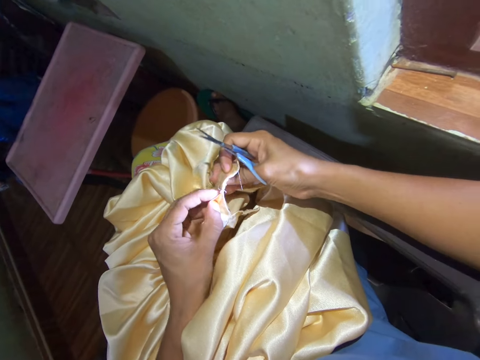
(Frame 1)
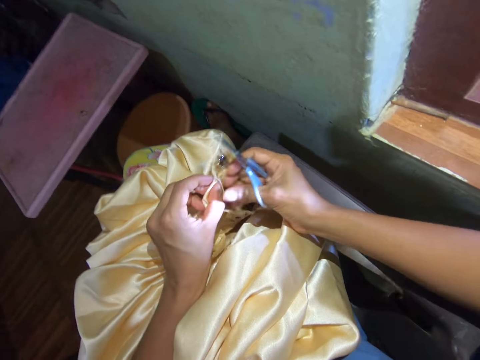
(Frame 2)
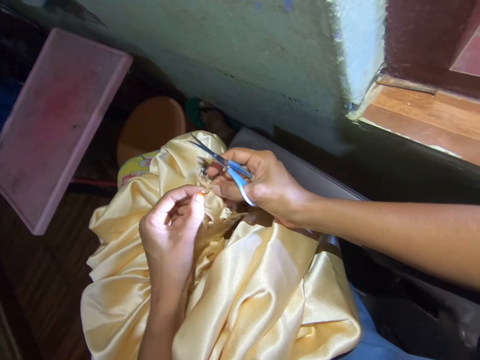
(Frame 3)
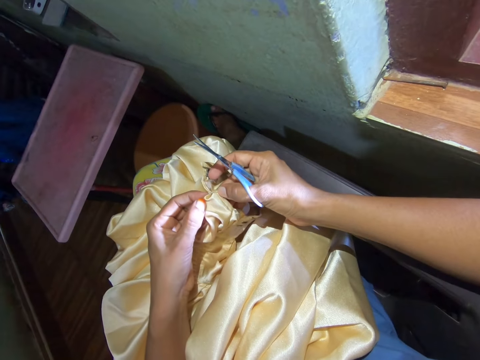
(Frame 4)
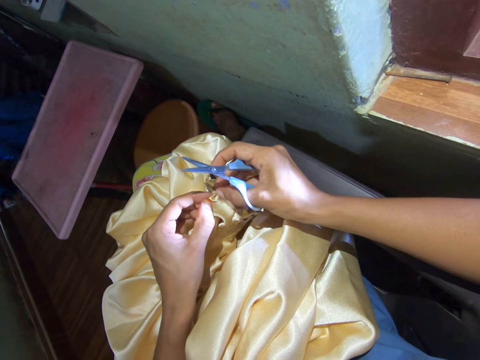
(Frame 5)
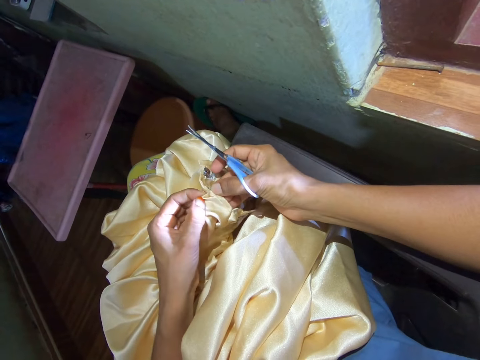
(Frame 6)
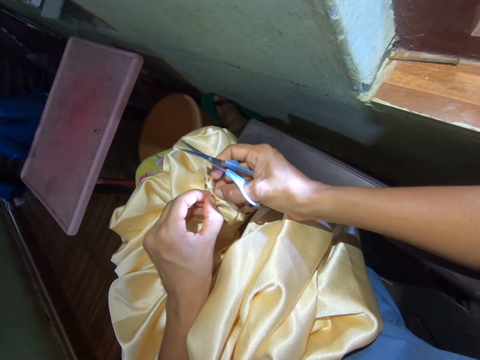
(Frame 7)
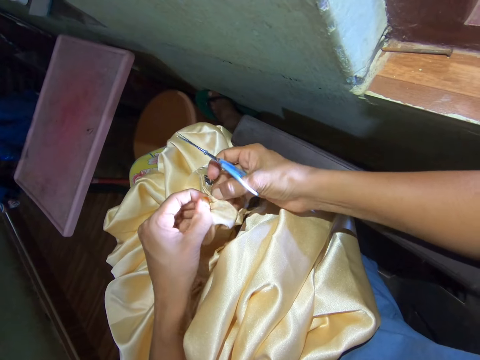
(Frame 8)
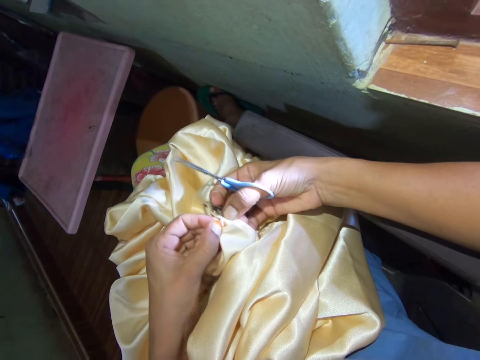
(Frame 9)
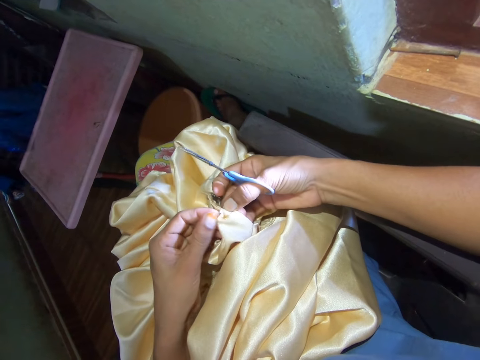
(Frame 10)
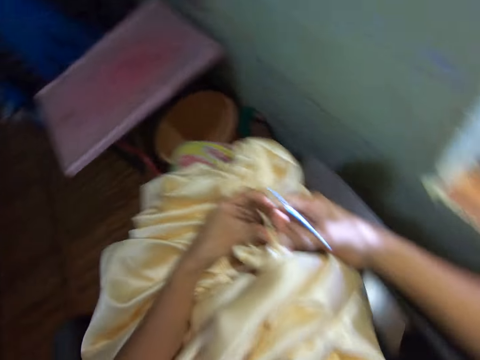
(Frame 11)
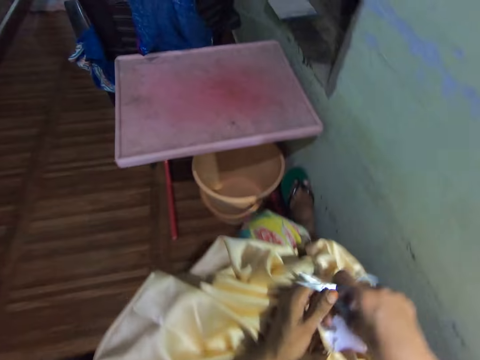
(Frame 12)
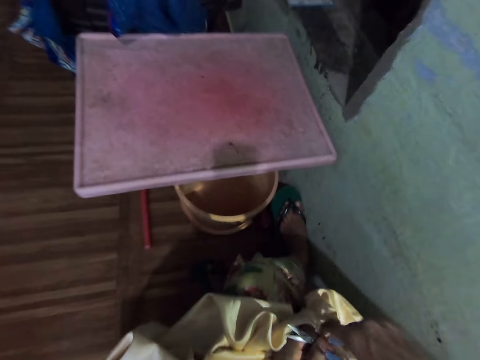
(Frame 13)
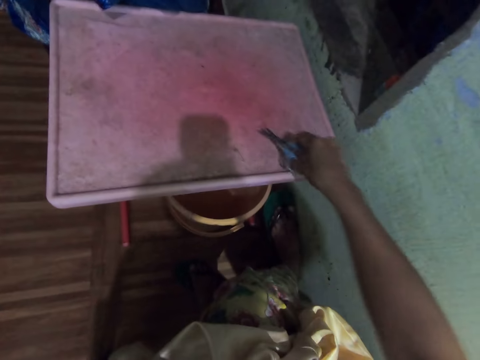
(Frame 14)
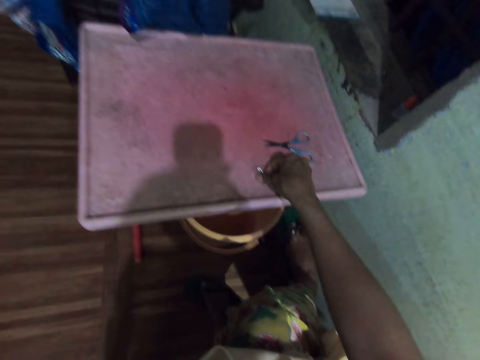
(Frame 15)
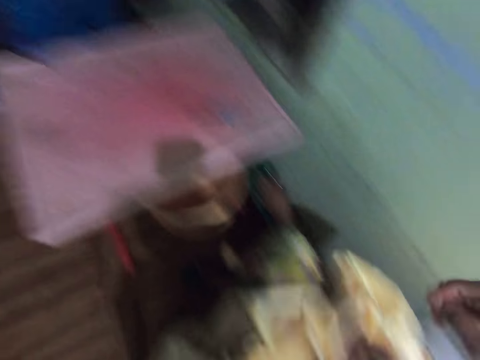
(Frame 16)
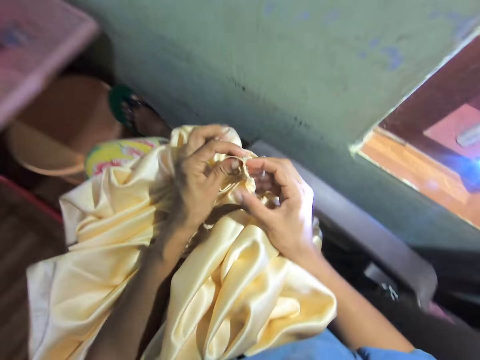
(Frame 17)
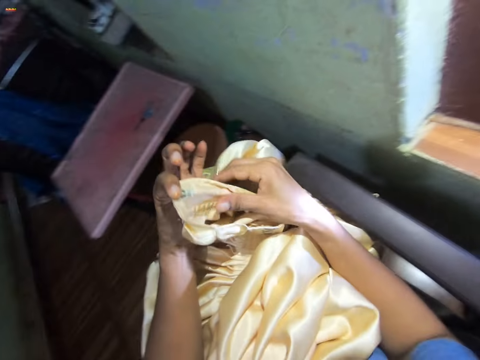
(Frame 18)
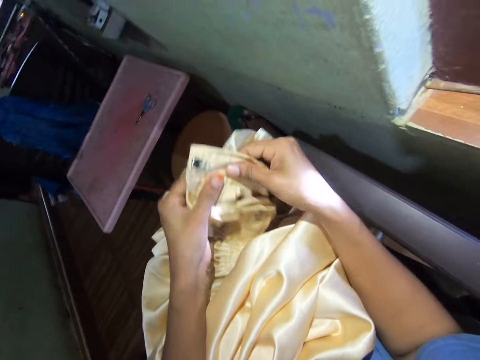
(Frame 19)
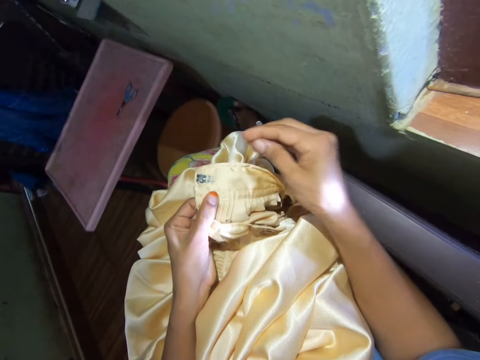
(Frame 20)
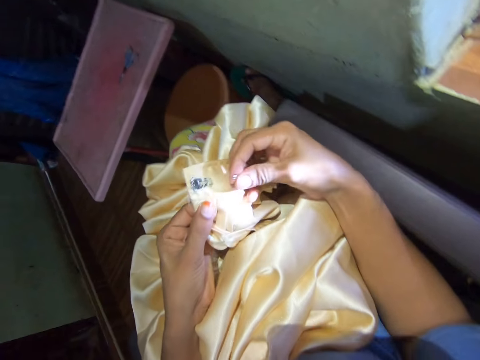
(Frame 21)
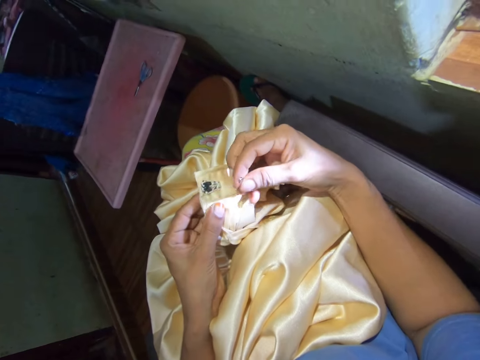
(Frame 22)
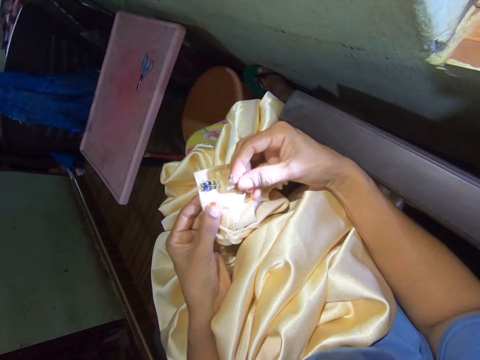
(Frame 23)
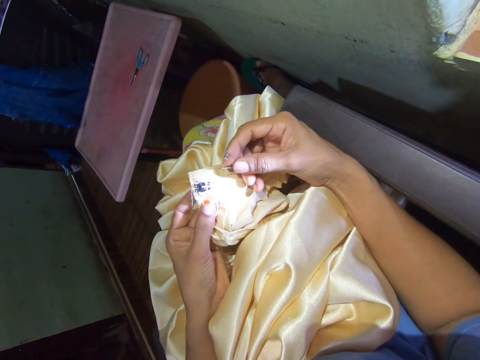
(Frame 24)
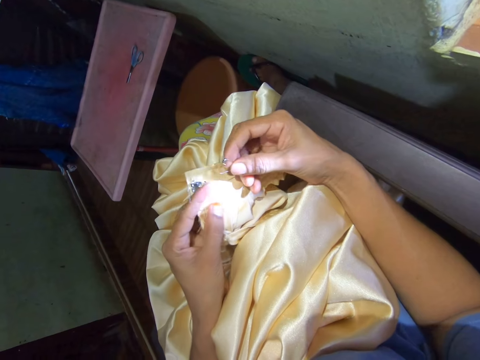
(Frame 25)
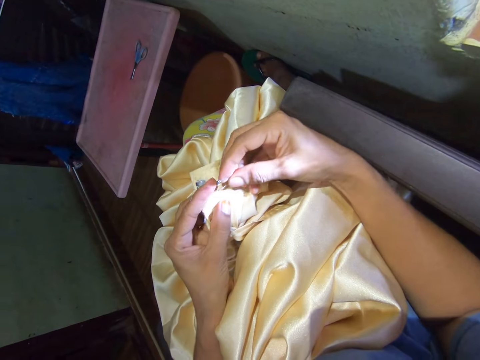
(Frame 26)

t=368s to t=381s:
The camera wearer pulls open the cloth with fingers. They put the scissors on the table. They pick a safety pin from the table. They turn the cloth. They put the safety pin on the cloth.

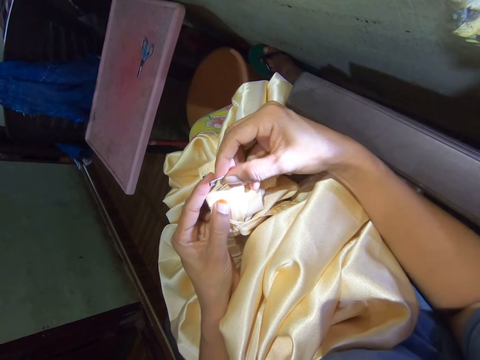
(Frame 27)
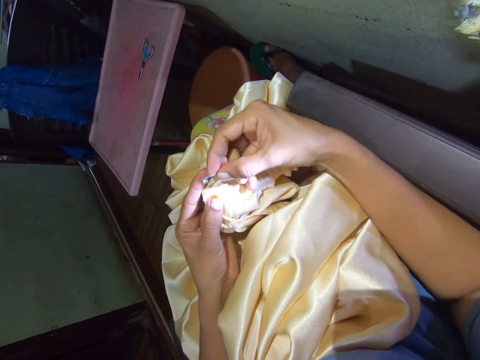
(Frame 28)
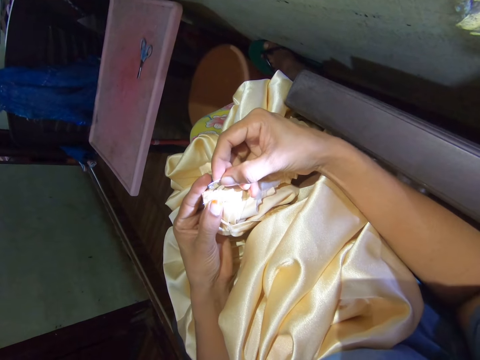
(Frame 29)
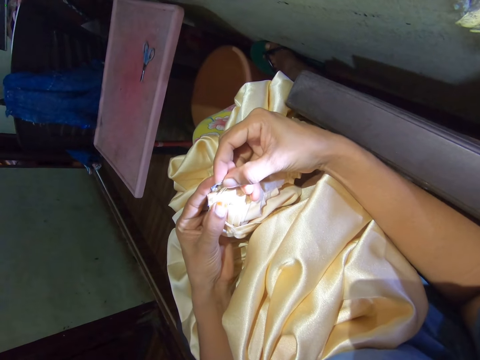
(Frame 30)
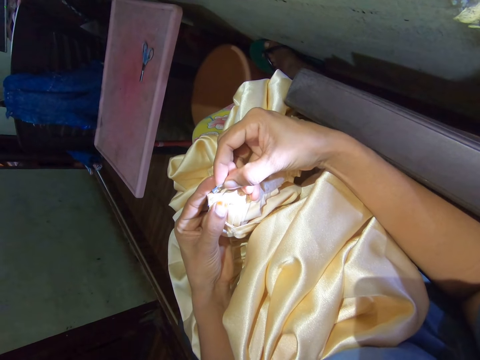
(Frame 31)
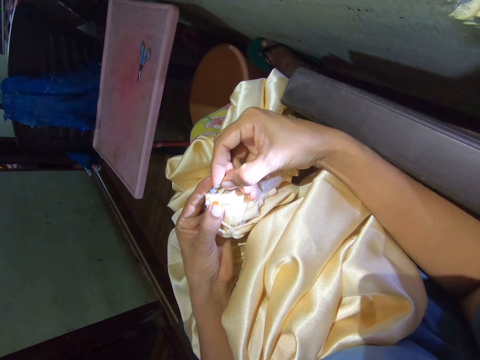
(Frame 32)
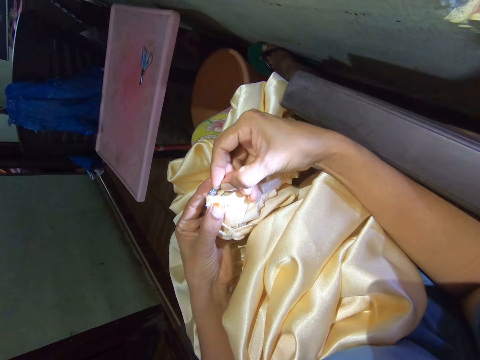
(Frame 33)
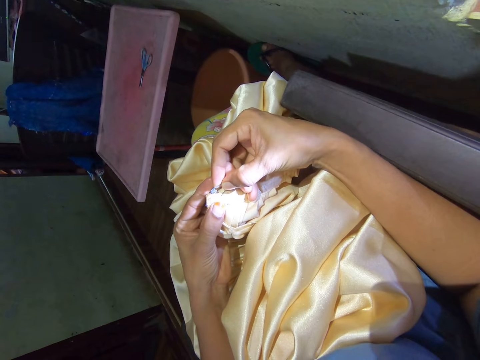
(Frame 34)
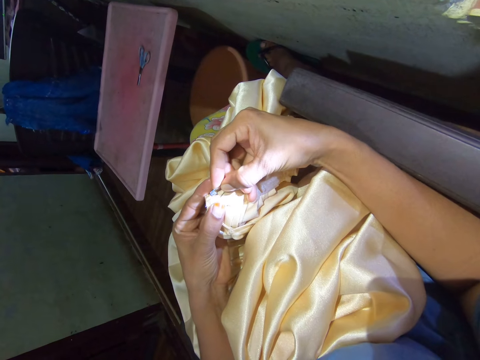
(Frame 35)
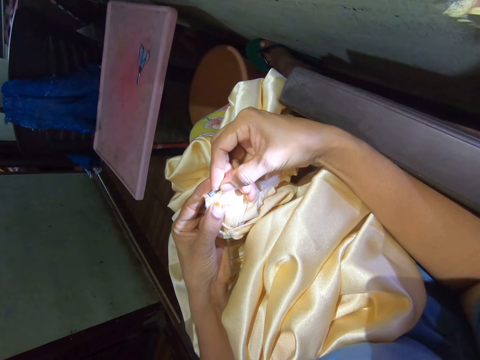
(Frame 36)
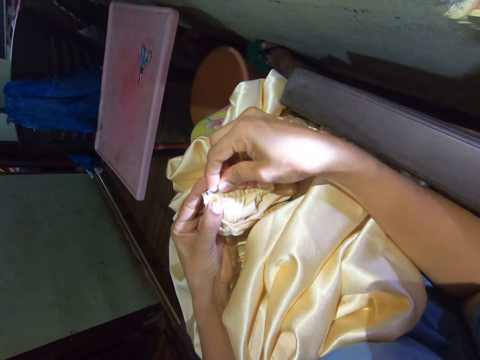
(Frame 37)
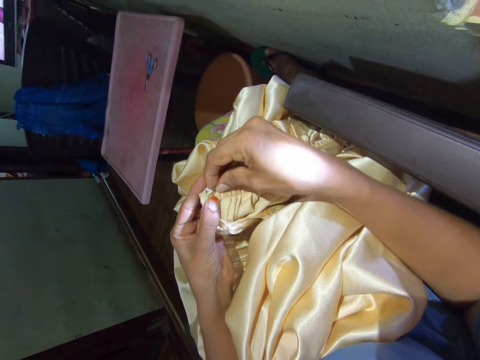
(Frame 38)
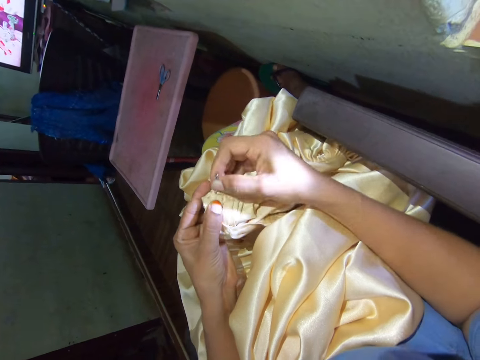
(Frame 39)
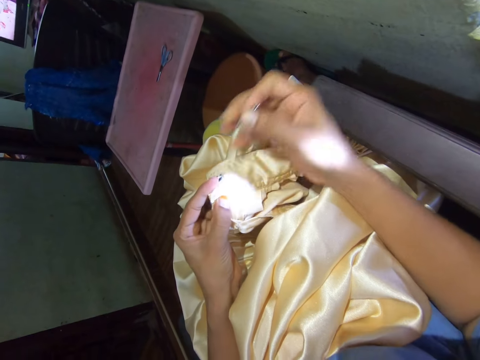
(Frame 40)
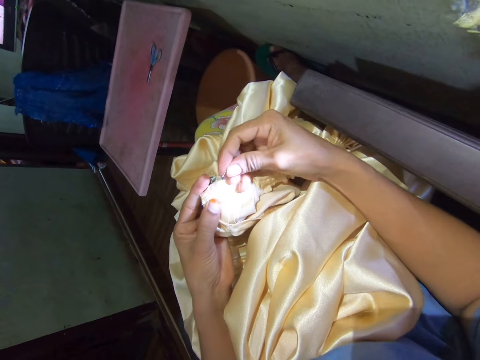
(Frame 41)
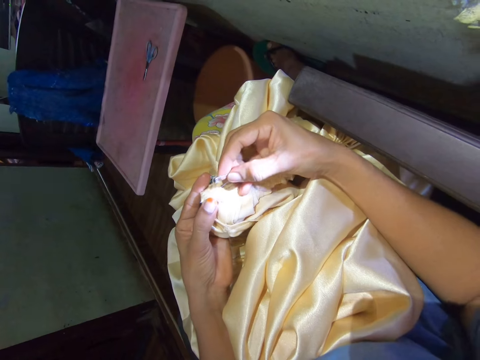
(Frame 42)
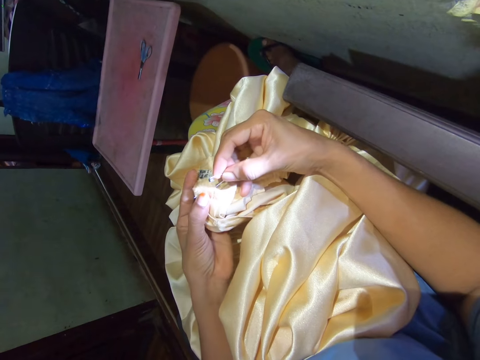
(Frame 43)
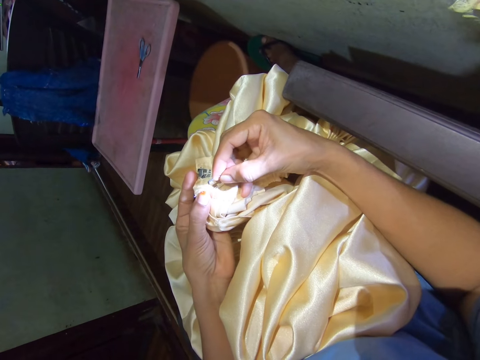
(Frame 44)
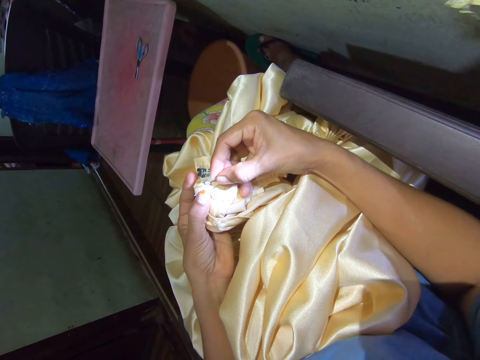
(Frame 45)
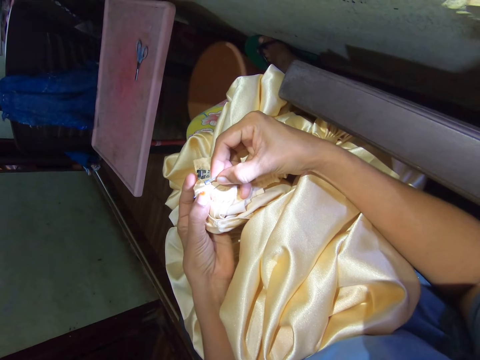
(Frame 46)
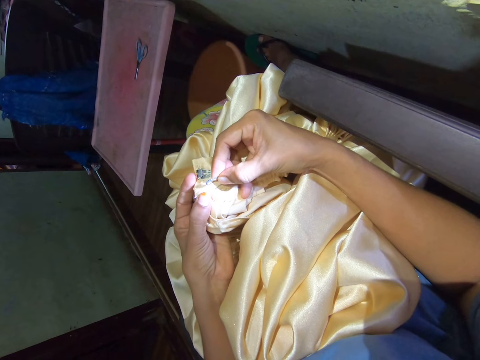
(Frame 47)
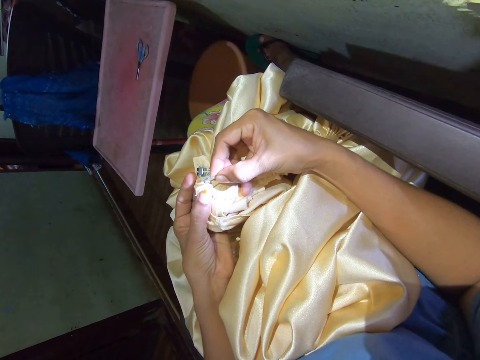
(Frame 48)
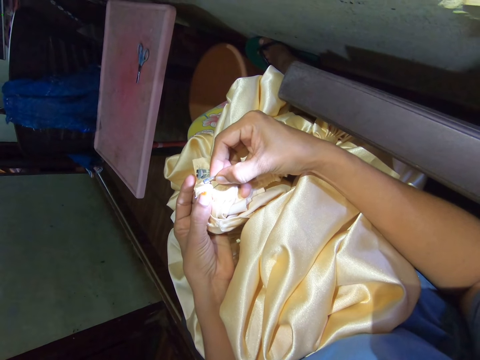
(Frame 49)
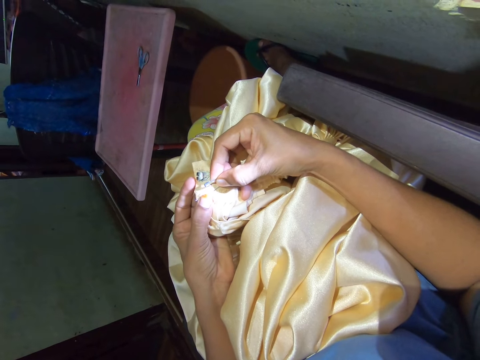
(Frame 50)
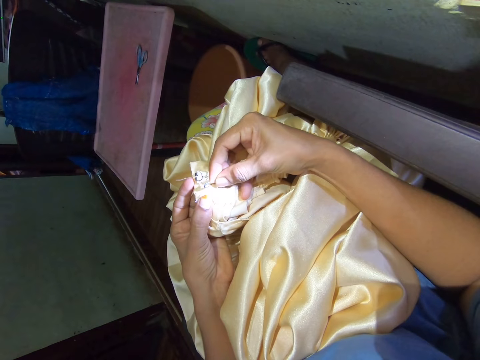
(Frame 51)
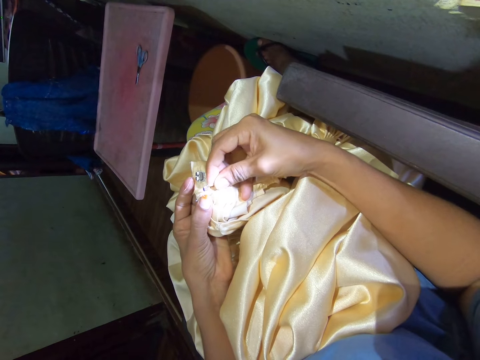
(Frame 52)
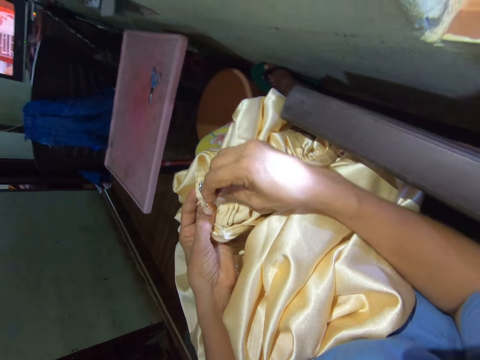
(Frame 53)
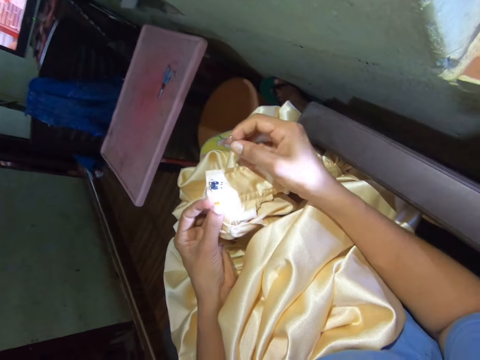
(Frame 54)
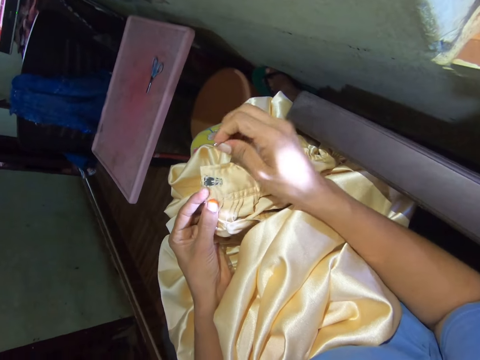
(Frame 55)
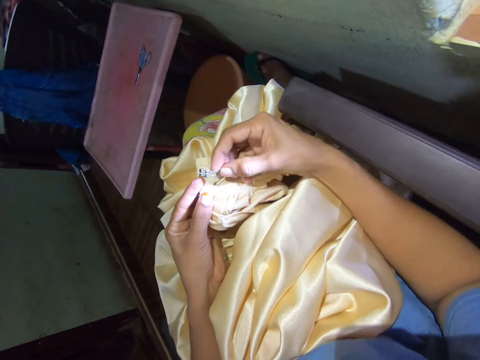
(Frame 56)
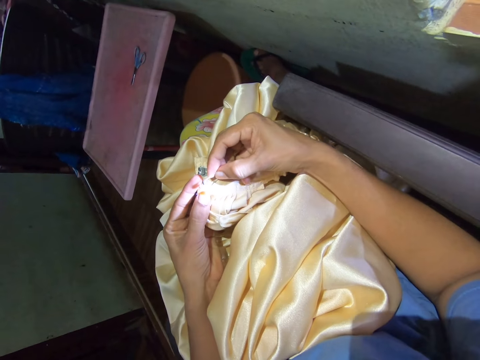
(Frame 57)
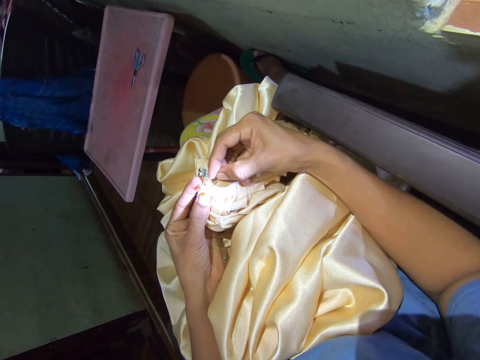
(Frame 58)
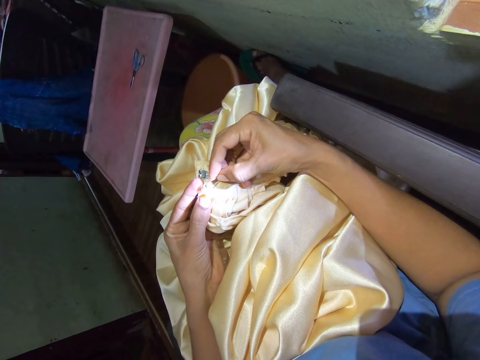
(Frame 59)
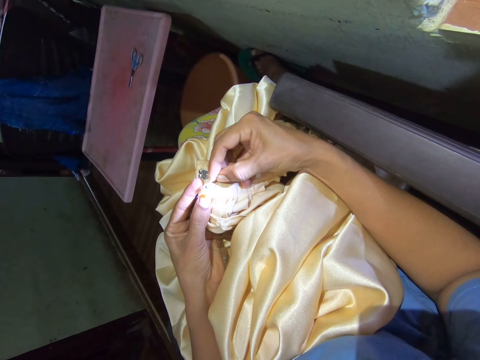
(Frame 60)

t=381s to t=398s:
The camera wearer rips strings from the waistband with a safety pin. They pull the safety pin from the cloth. They put the safety pin on the cloth. They pull the safety pin from the cloth. They put the safety pin on the cloth.
